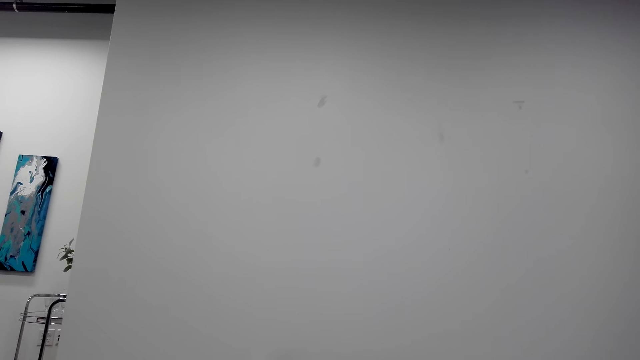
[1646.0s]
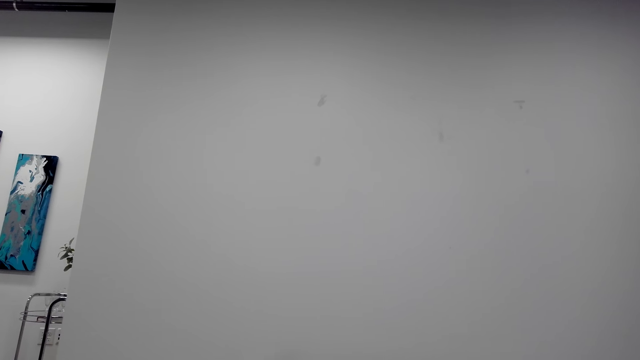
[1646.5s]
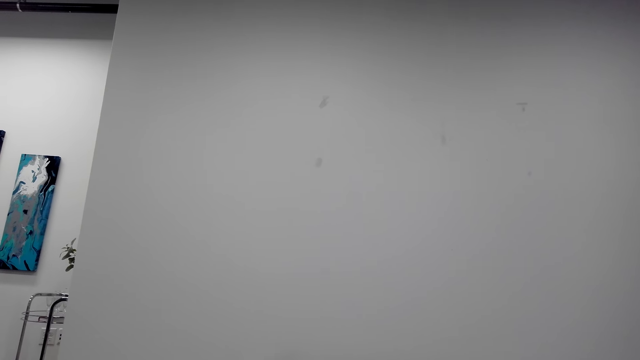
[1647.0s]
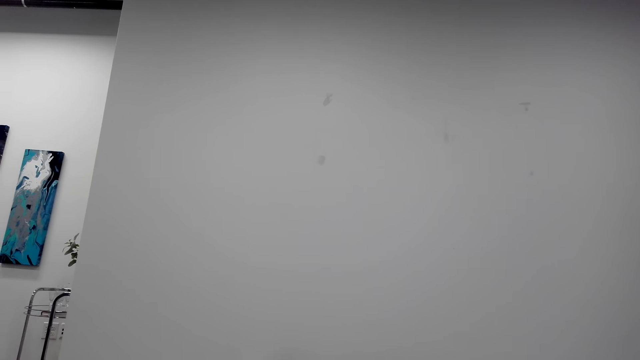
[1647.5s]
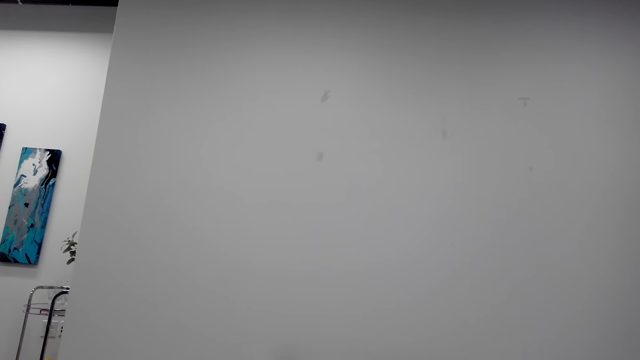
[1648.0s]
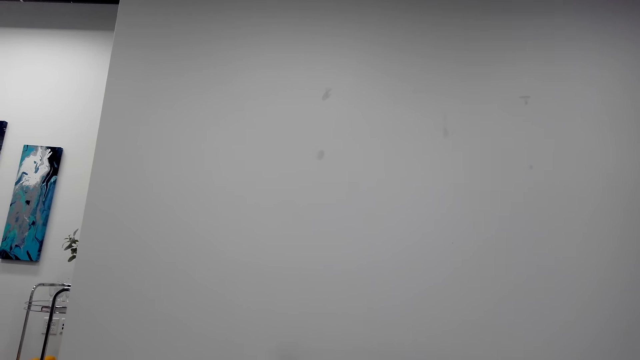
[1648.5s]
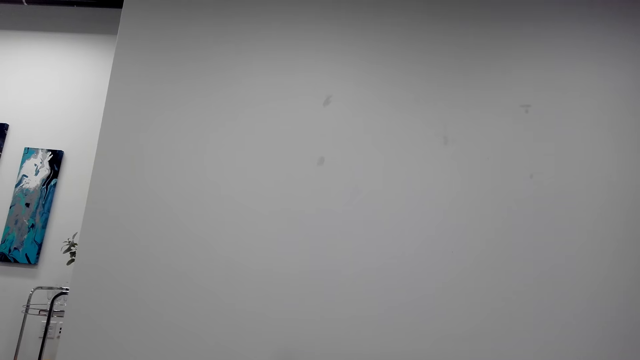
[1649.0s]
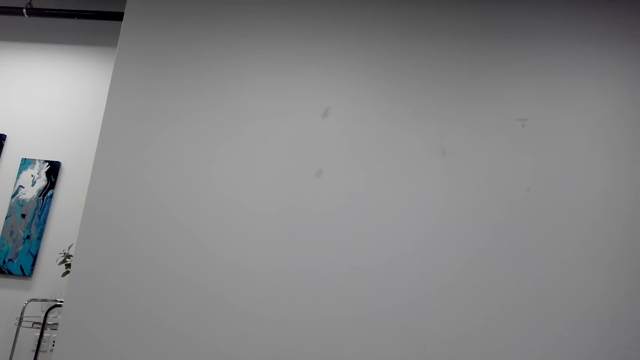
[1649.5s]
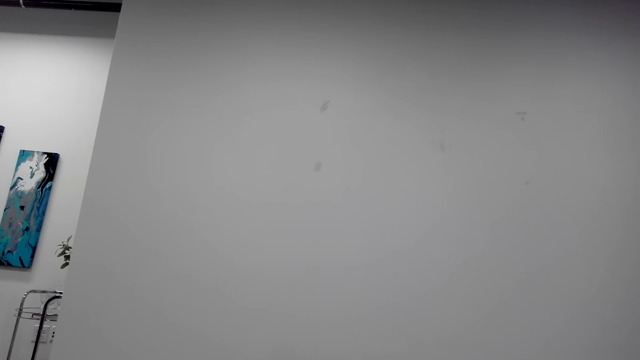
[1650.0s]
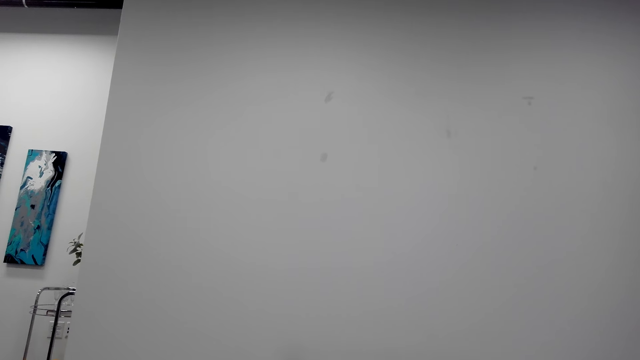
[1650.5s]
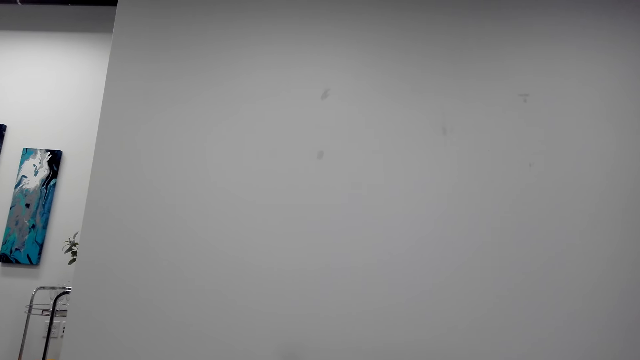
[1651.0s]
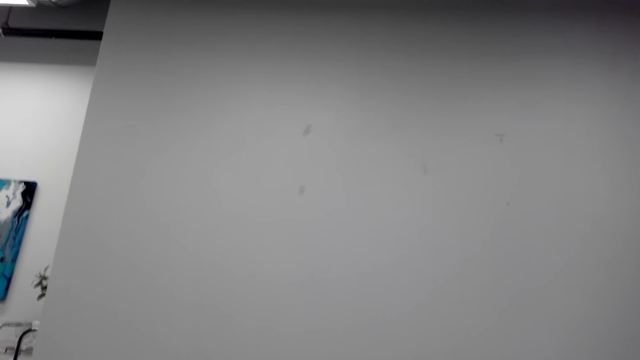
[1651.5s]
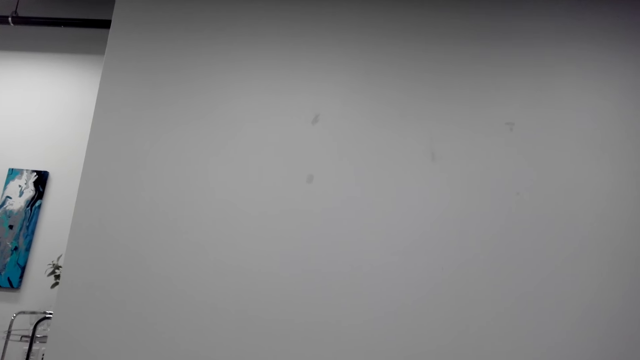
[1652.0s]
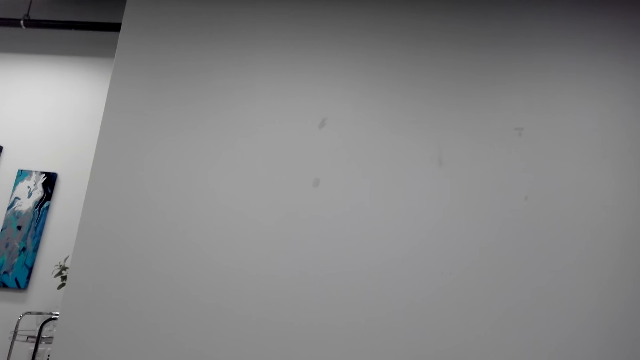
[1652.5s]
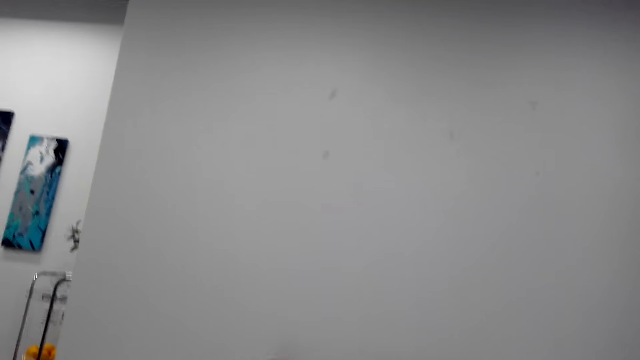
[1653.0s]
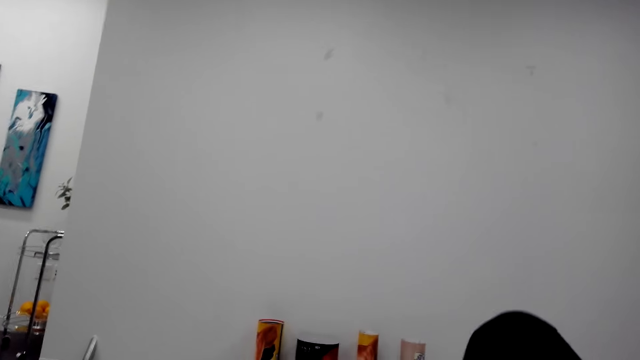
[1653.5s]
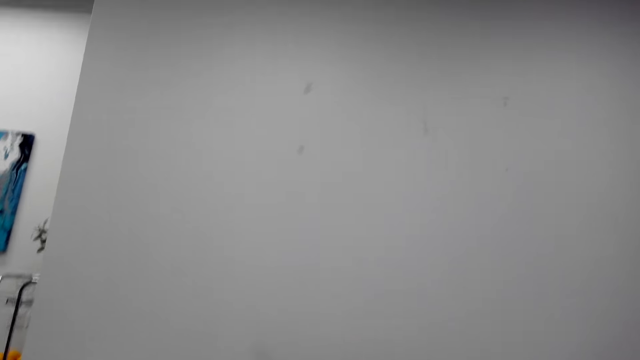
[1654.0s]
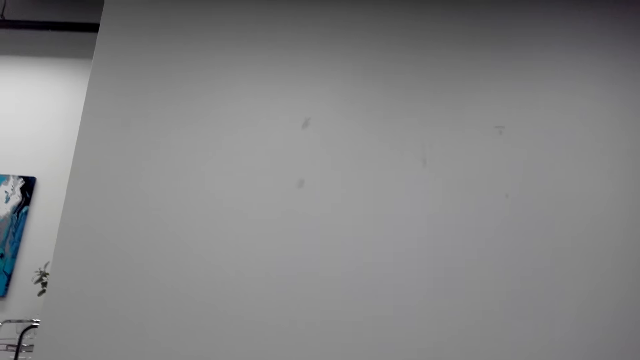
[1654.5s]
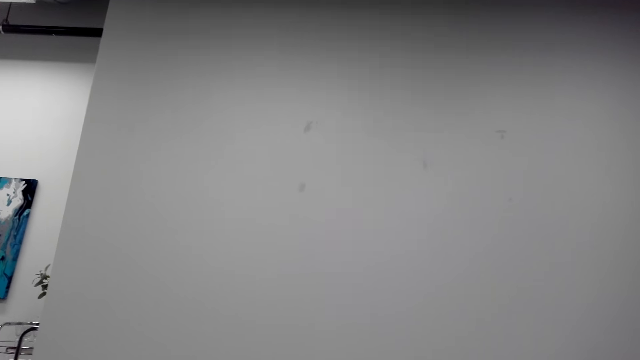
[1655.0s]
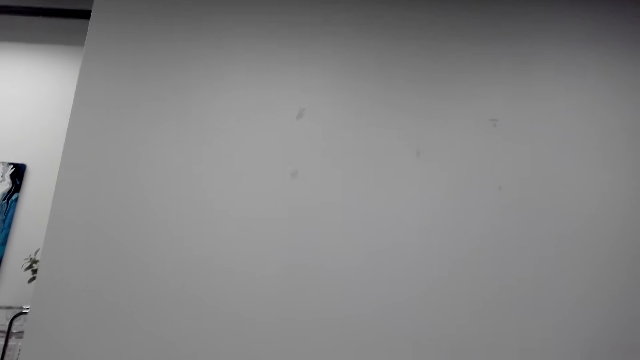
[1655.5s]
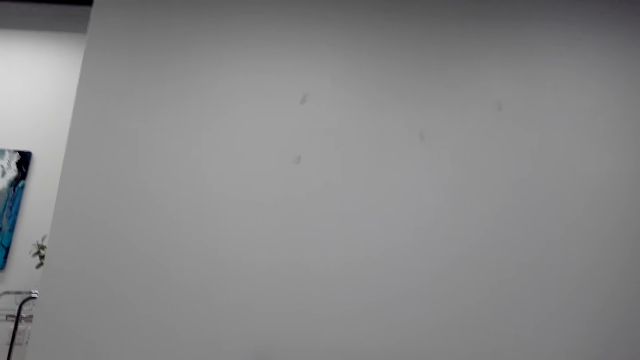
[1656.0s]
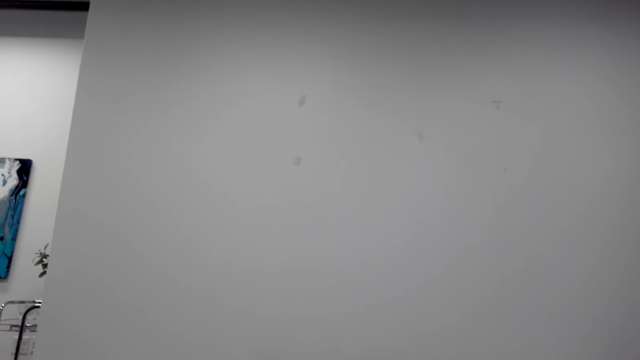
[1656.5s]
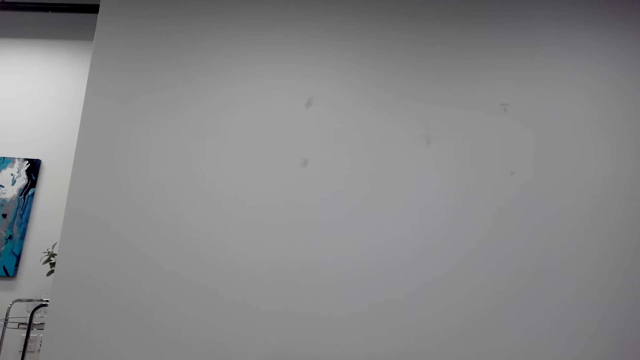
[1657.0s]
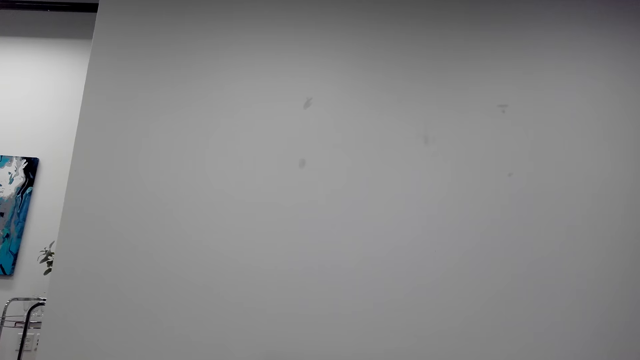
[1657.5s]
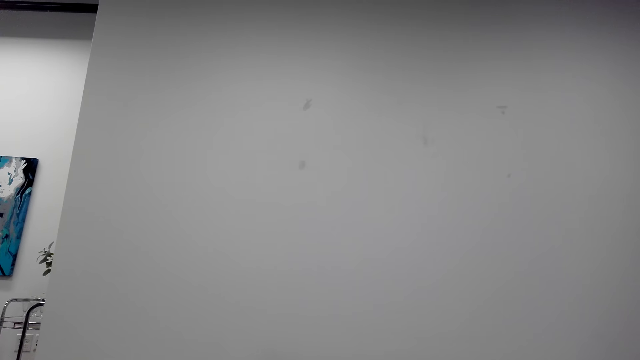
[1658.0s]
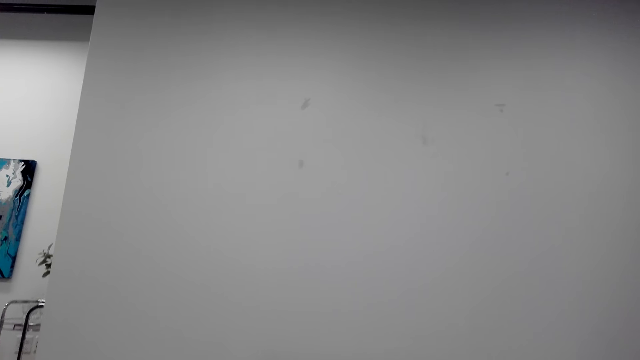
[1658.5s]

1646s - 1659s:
The camera wearer sneezes. They talk with a phone. They cough. They talk with the phone.

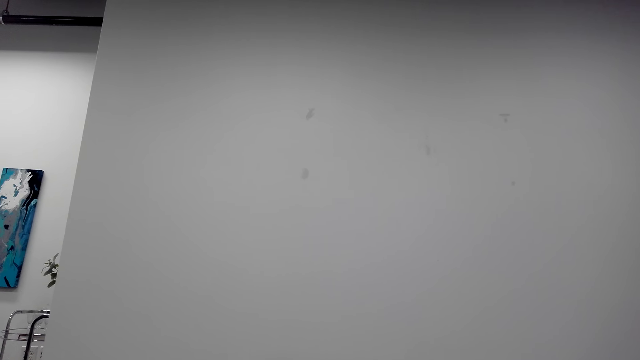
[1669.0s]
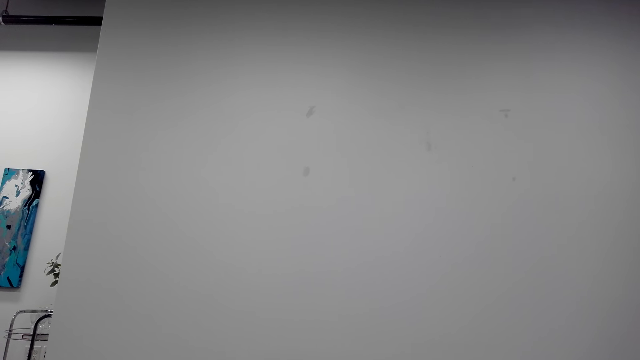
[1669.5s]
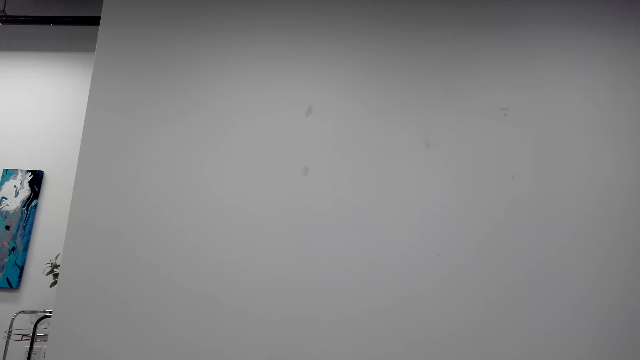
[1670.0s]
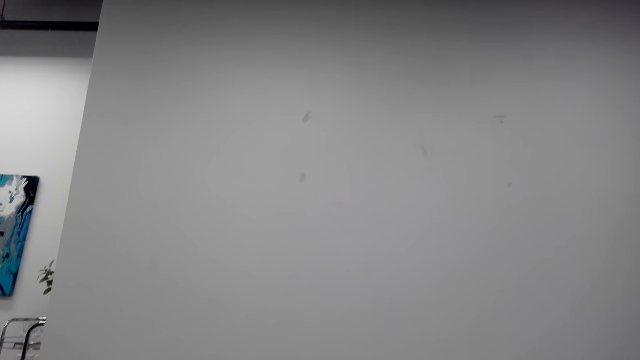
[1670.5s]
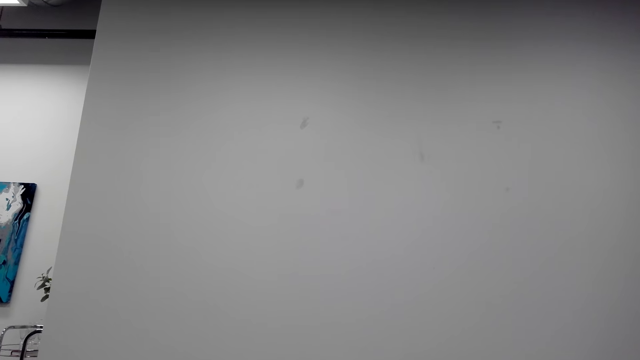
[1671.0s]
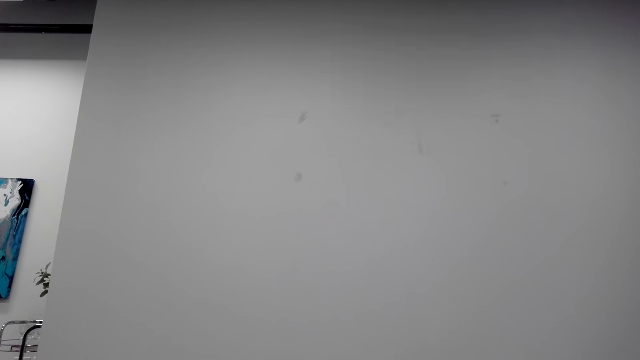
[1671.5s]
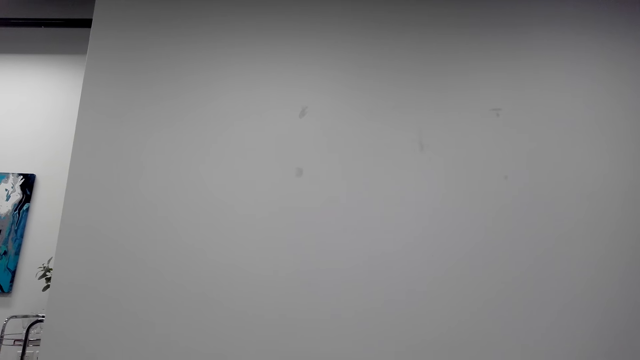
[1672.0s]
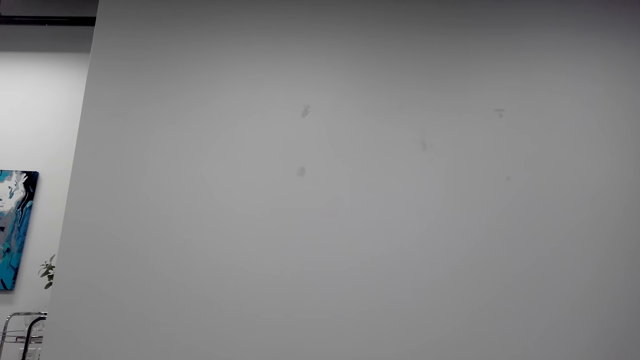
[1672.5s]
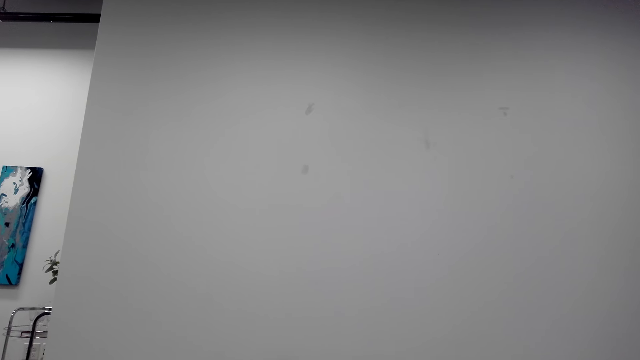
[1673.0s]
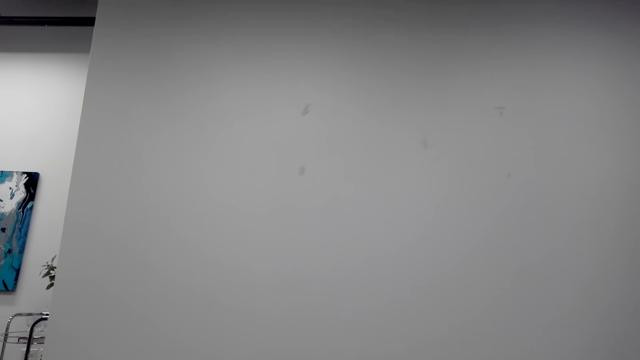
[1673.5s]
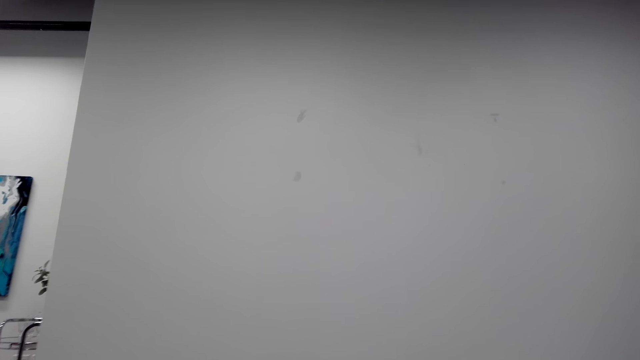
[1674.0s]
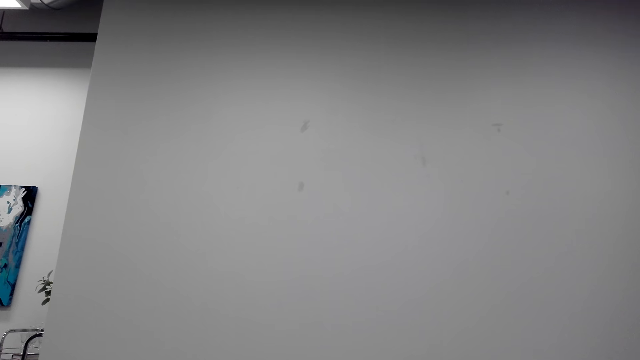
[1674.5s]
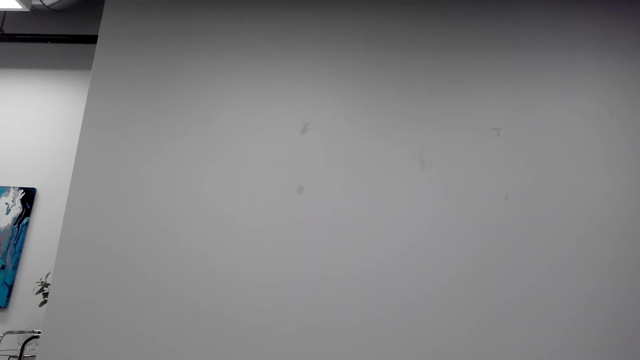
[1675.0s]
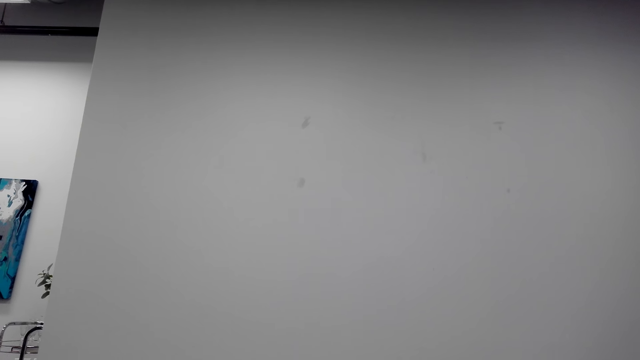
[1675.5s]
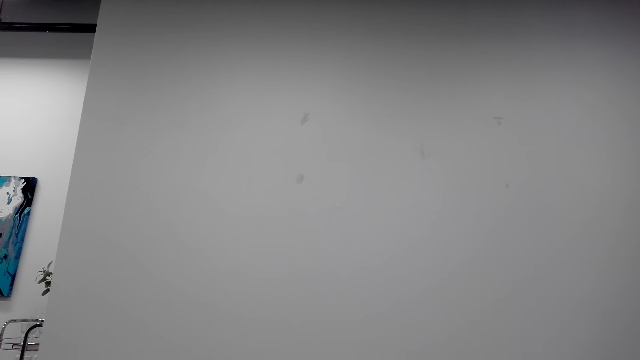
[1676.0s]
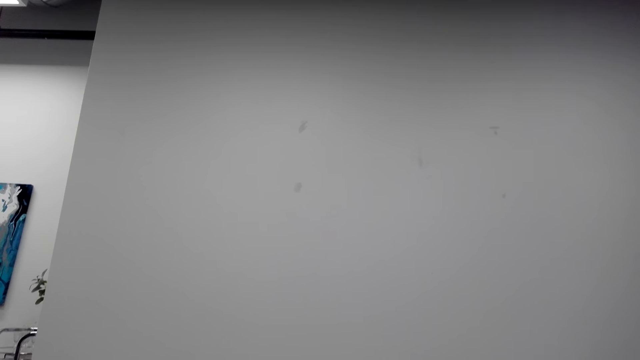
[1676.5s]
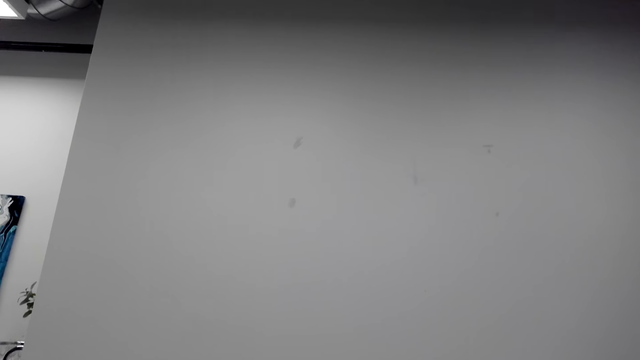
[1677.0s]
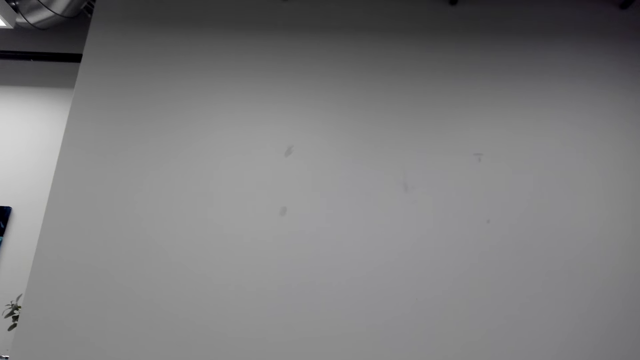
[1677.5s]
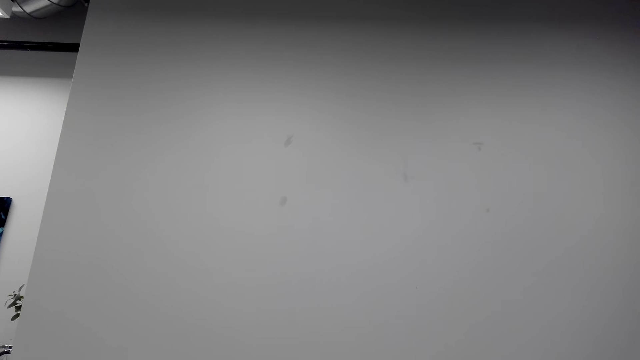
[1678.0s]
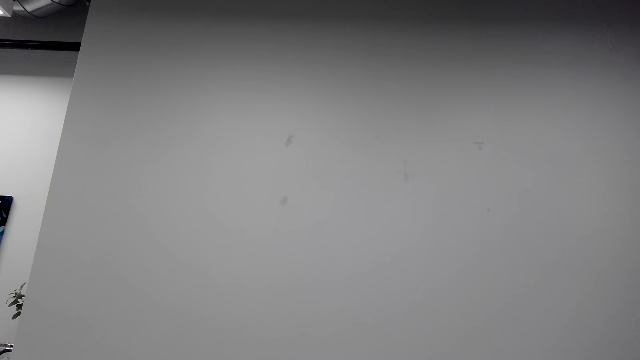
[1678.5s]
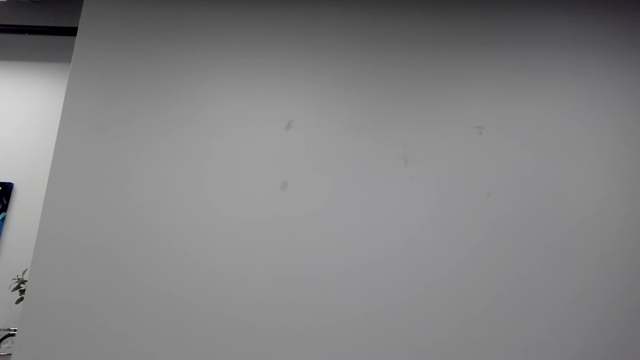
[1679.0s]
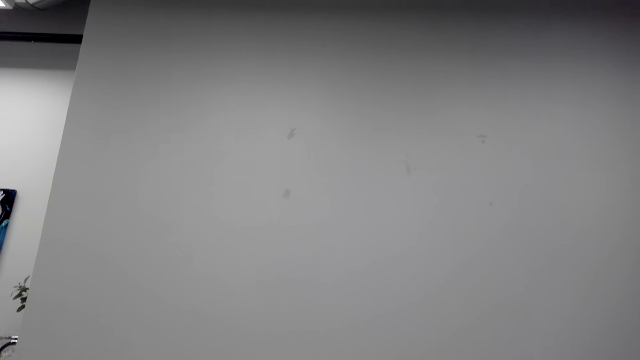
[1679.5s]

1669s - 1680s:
The camera wearer talks with the phone.
